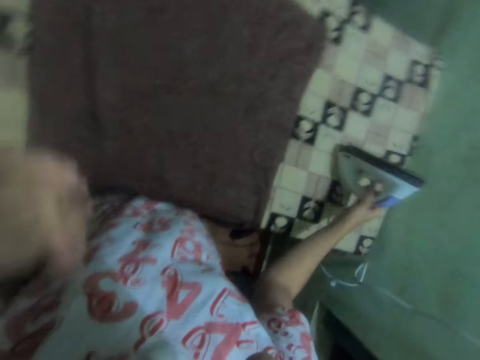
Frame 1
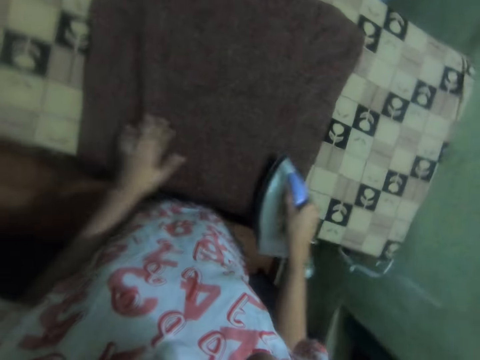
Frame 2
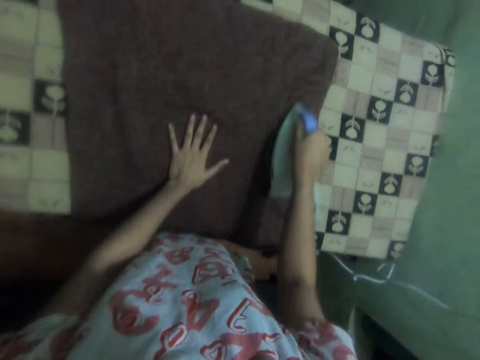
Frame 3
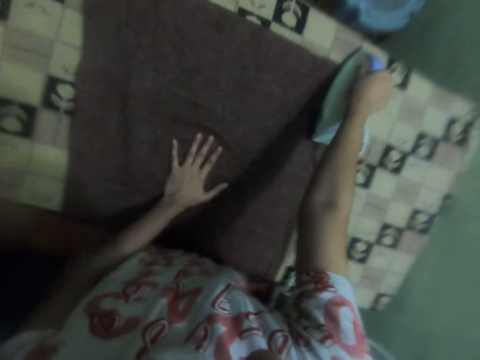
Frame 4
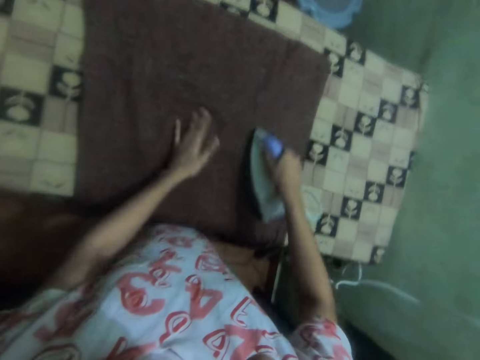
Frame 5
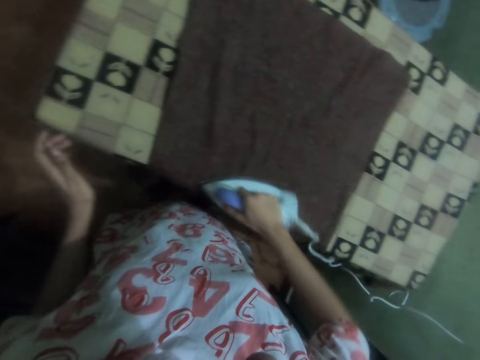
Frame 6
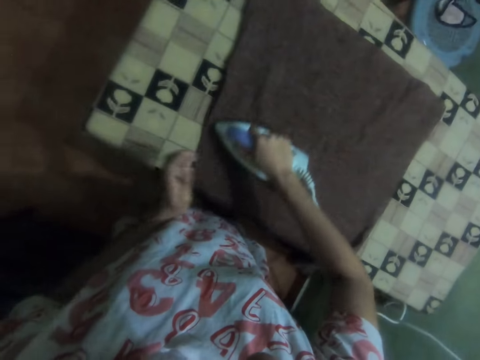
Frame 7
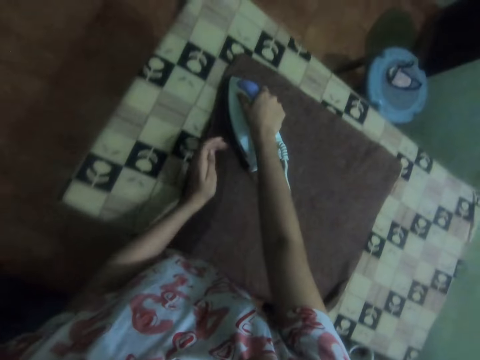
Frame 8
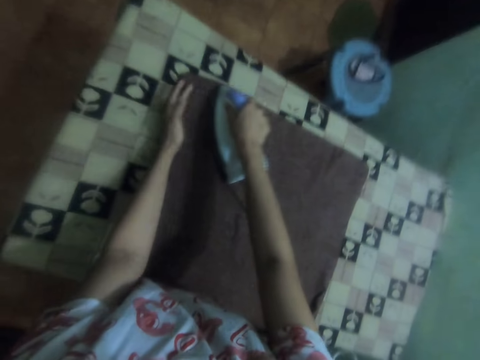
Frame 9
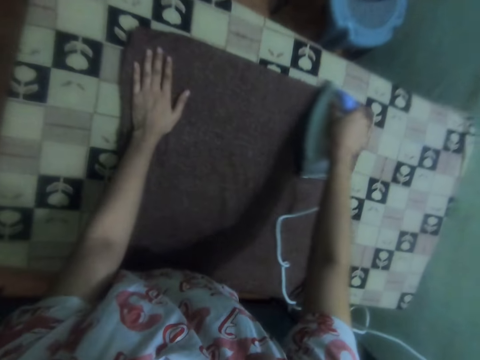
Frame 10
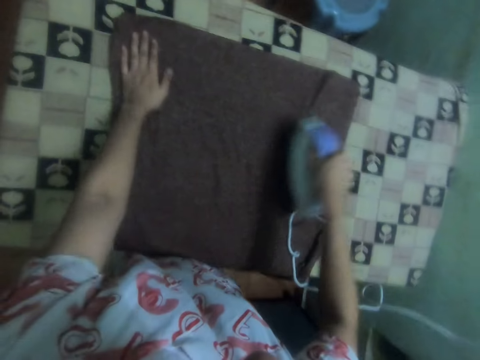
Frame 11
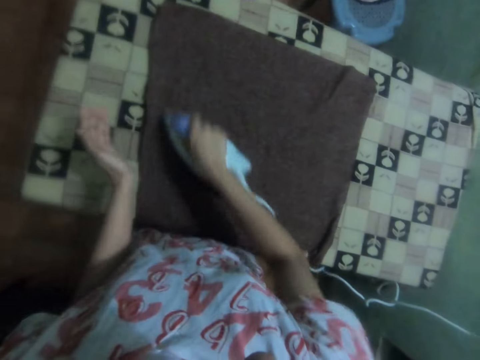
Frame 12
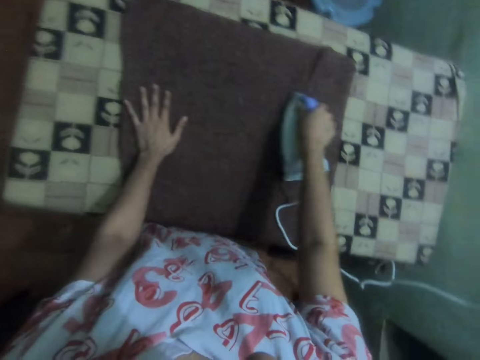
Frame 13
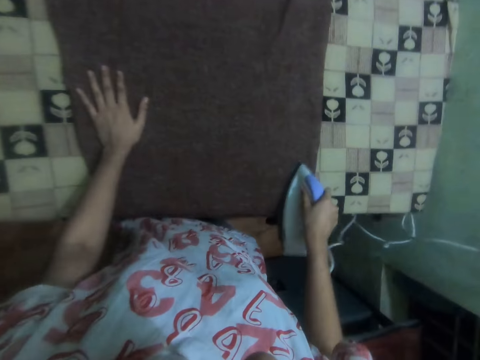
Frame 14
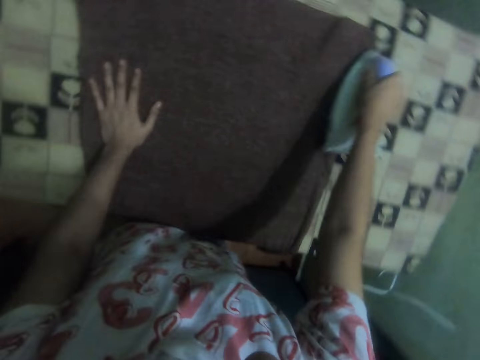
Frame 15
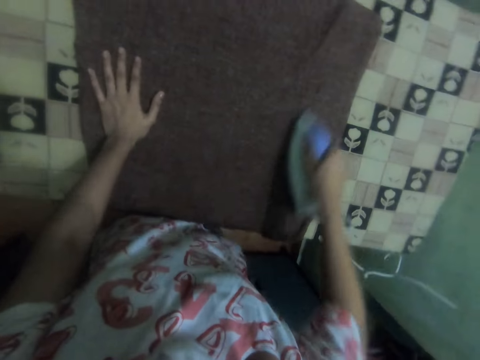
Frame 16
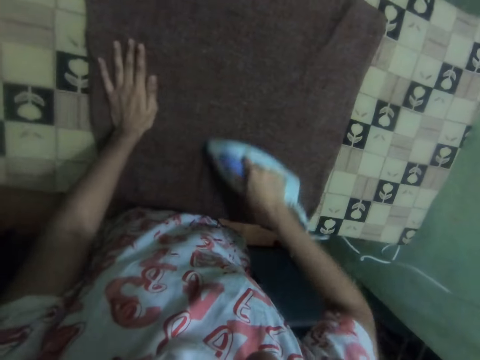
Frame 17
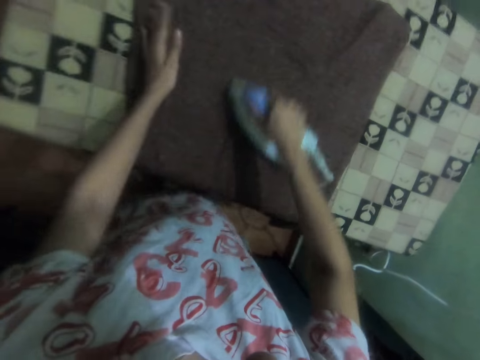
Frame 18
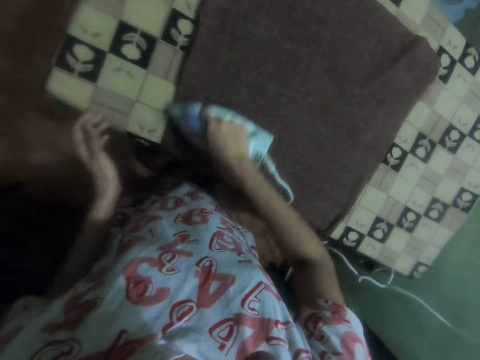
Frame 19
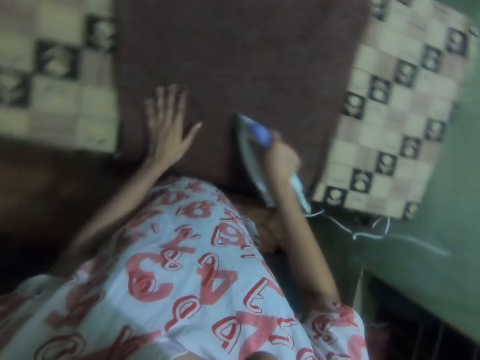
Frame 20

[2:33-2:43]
The camera wearer picks up the iron on the table with the right hand. They iron the cloth on the table with the iron.

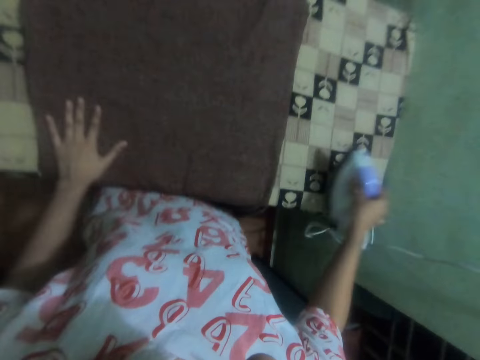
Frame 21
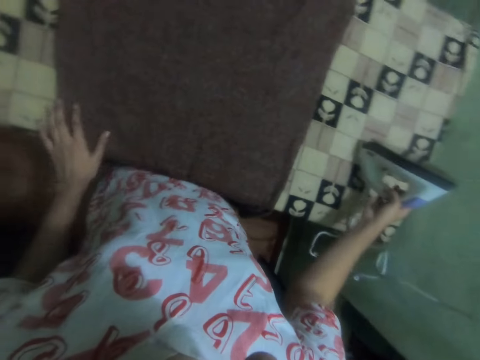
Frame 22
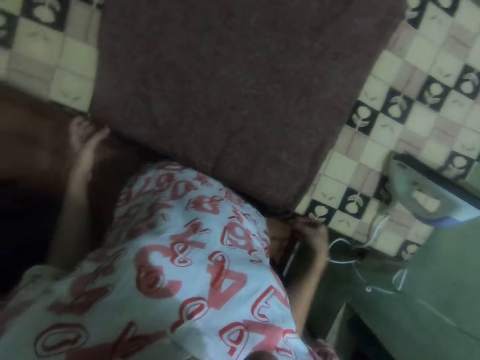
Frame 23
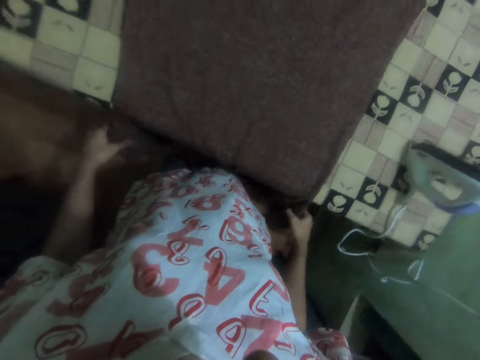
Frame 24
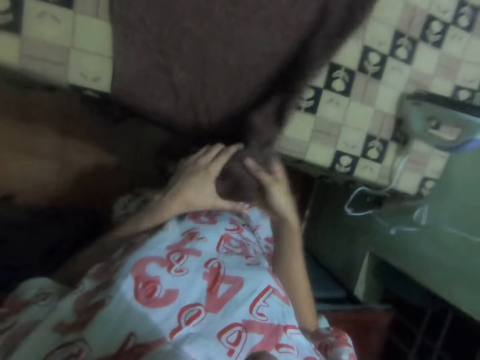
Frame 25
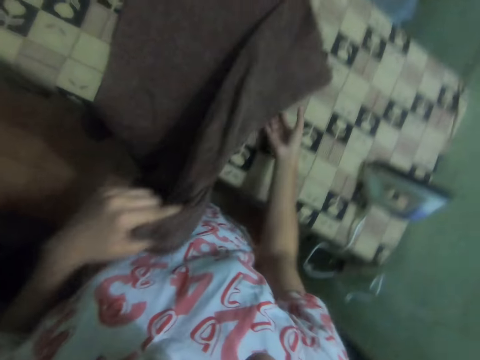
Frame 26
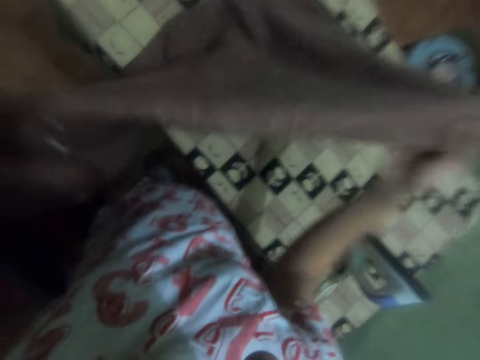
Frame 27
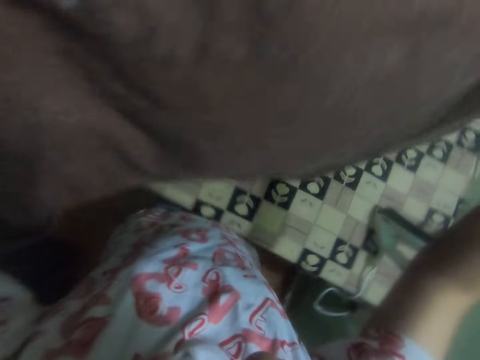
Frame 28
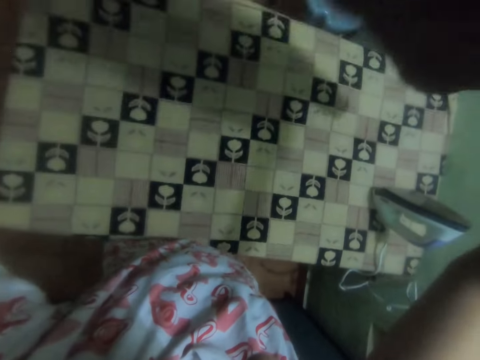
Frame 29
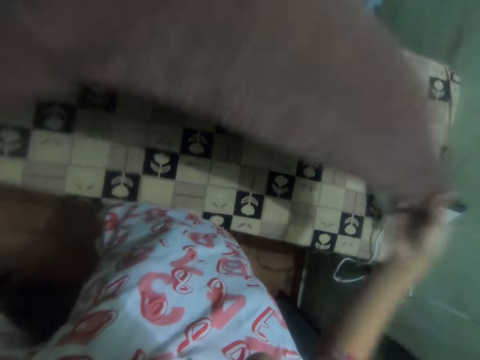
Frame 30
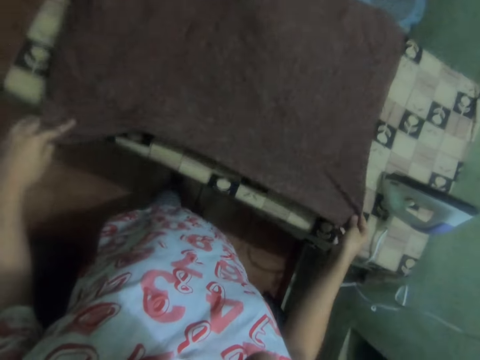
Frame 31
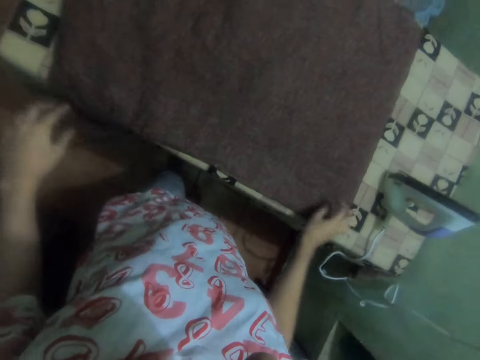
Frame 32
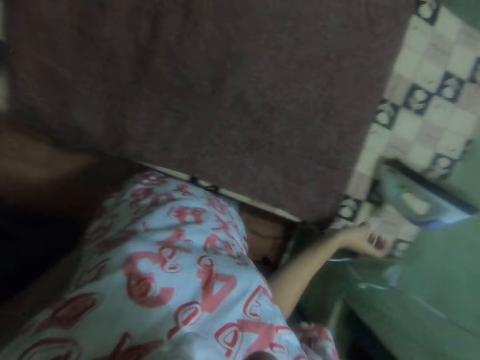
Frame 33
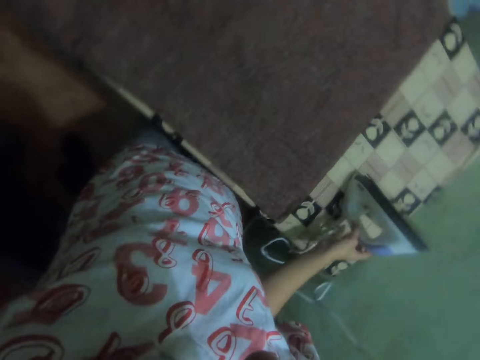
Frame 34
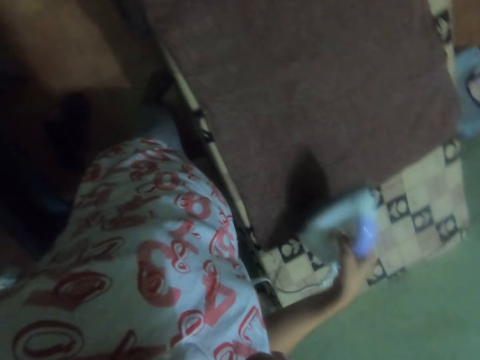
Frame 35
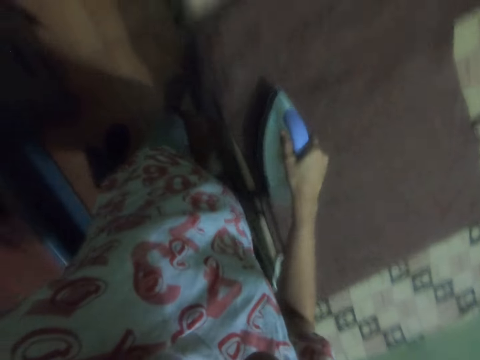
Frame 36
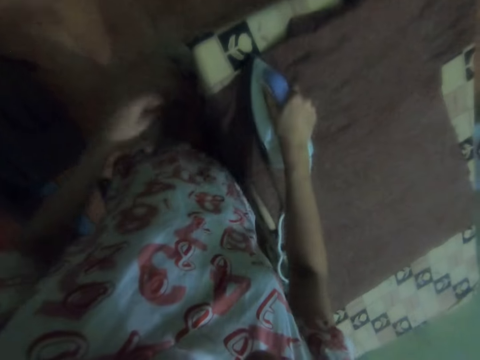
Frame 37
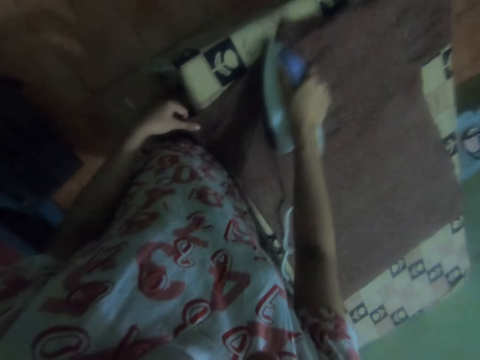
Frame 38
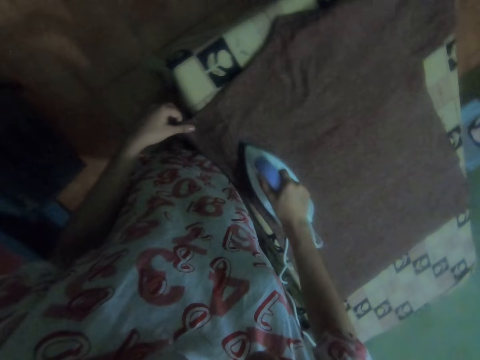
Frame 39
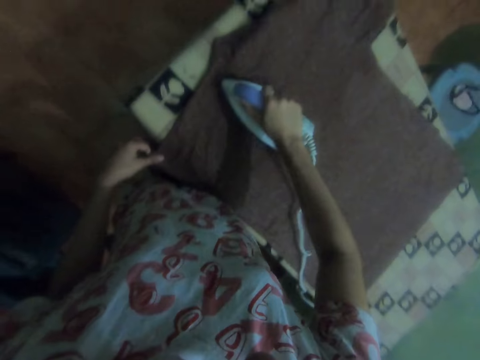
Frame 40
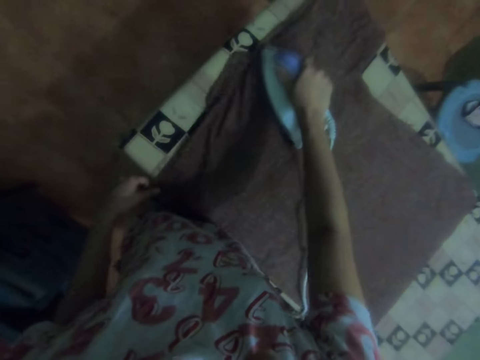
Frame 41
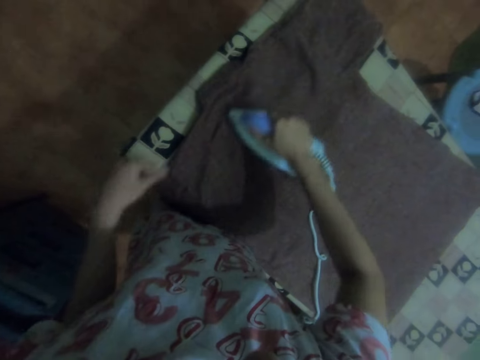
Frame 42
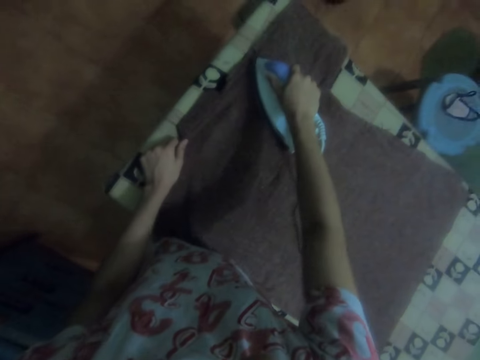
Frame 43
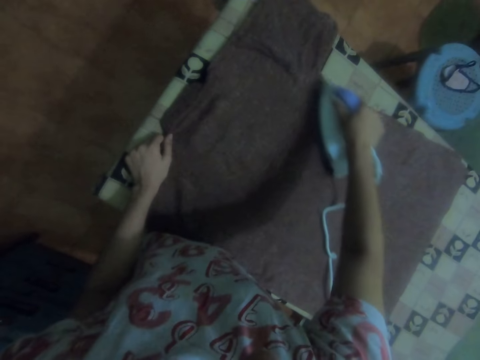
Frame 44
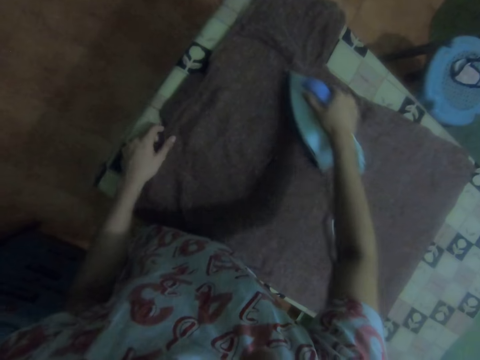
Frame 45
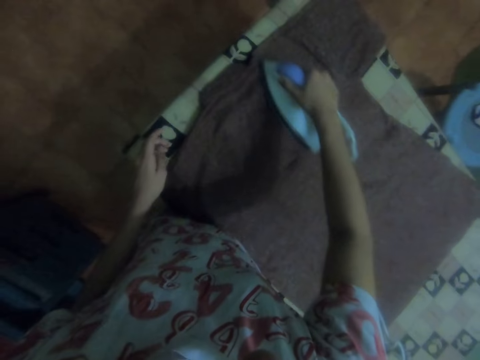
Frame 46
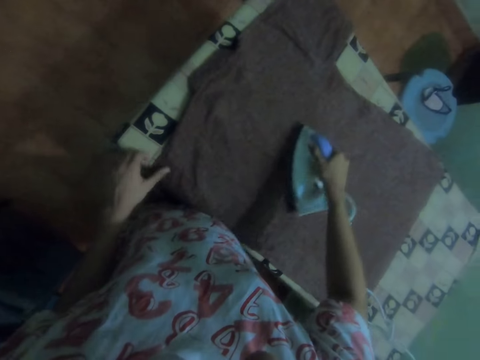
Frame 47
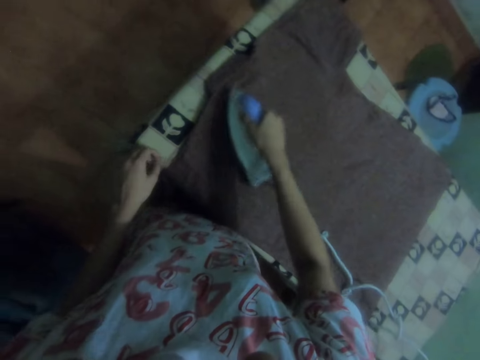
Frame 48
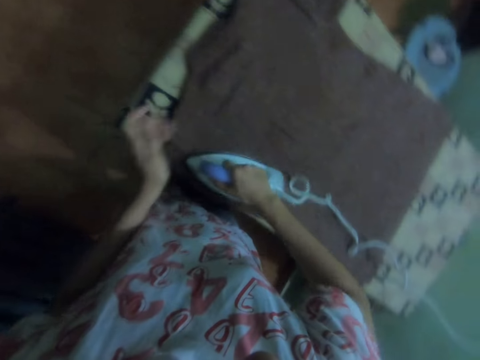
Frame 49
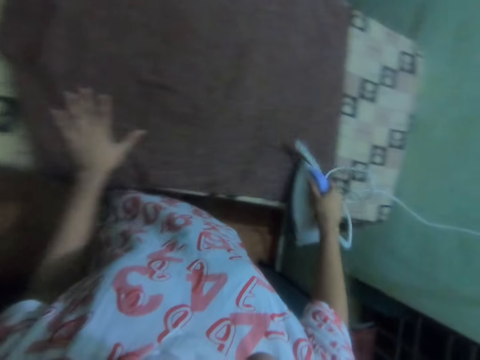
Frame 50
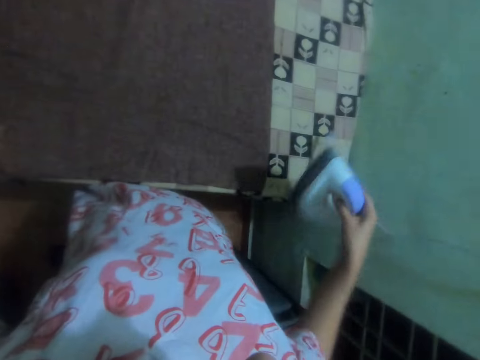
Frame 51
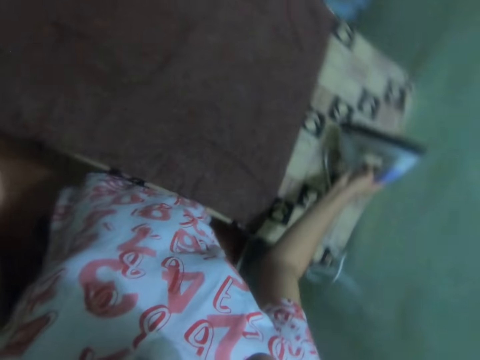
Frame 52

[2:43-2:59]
The camera wearer puts the iron on the table with the right hand. They turn the shirt on the table. They pick up the cloth on the table with both hands and spread the cloth on the table with both hands. They pick up the iron on the table with the right hand. They iron the cloth on the table with the iron. They drop the iron on the table.
